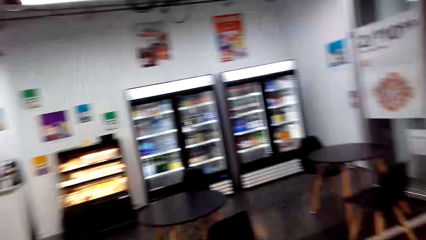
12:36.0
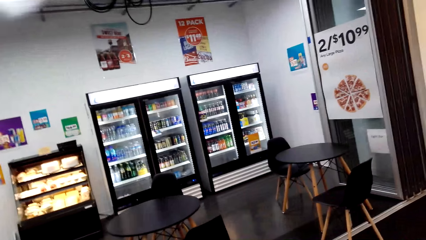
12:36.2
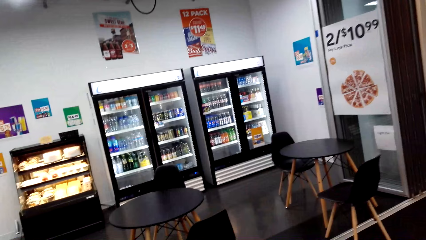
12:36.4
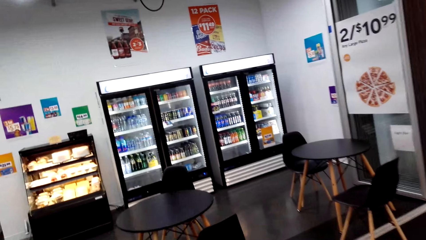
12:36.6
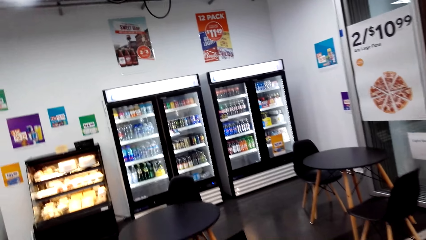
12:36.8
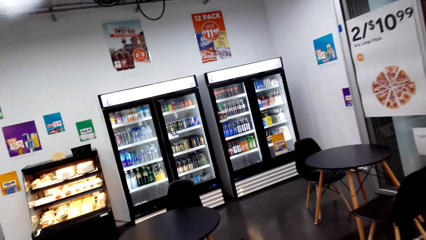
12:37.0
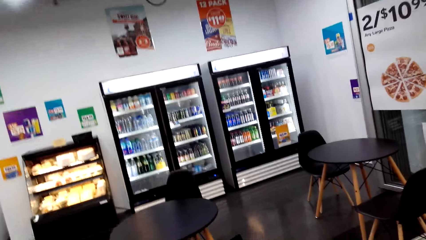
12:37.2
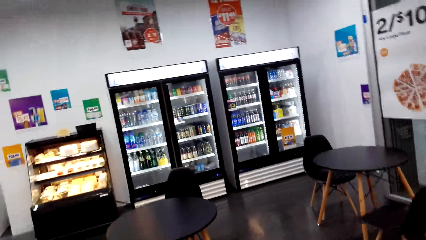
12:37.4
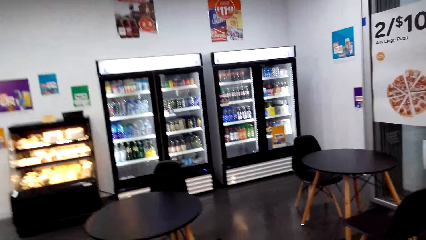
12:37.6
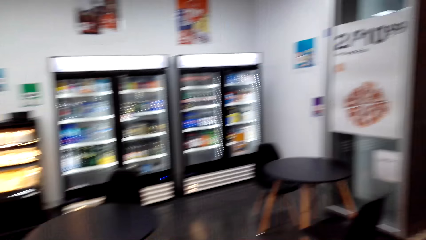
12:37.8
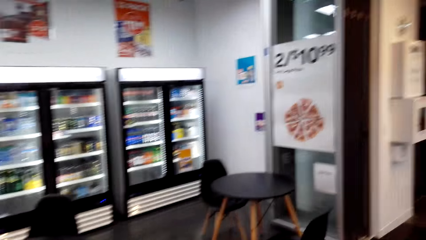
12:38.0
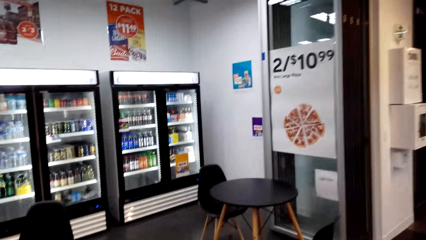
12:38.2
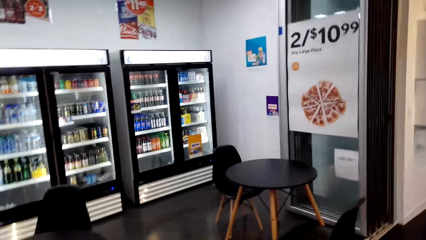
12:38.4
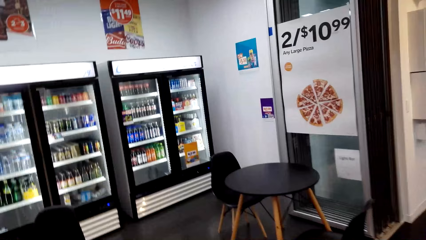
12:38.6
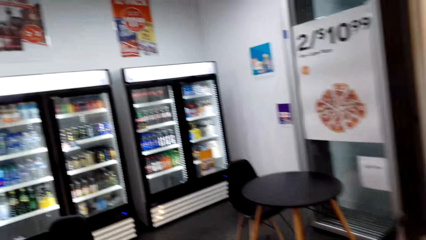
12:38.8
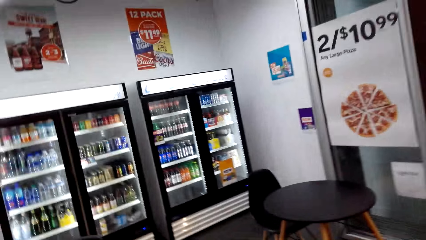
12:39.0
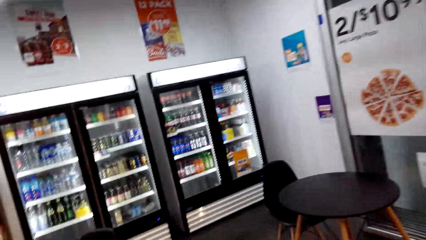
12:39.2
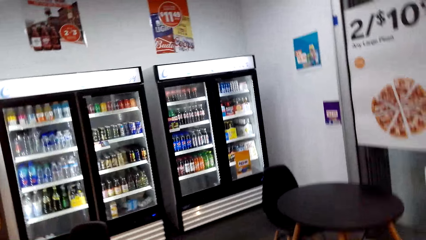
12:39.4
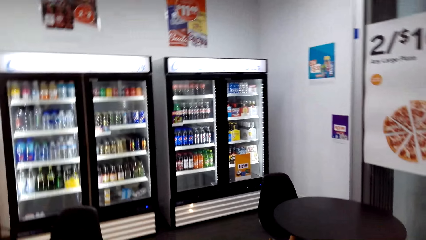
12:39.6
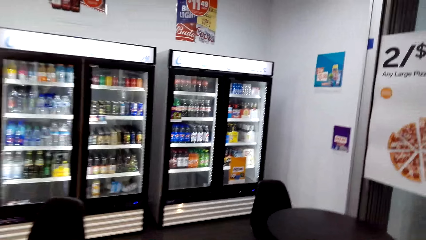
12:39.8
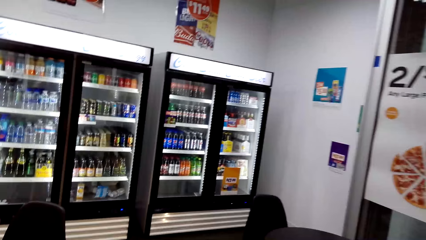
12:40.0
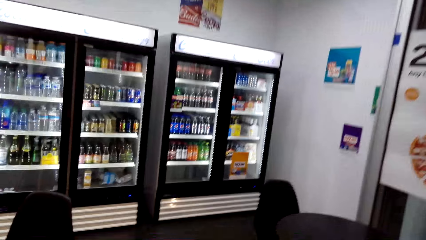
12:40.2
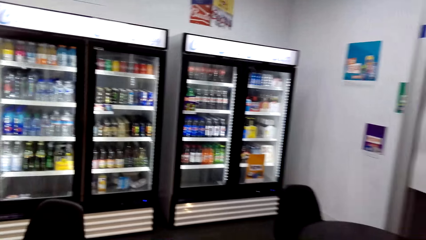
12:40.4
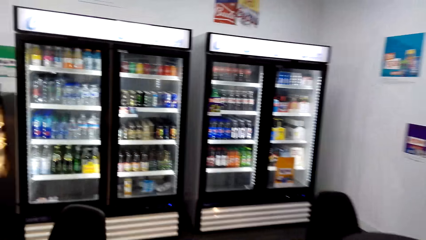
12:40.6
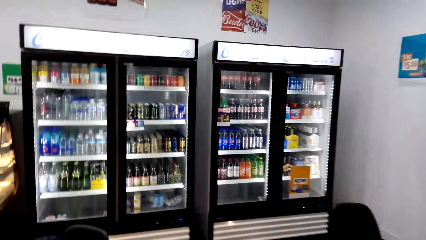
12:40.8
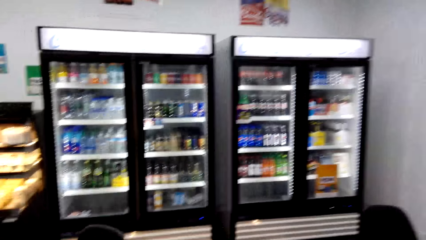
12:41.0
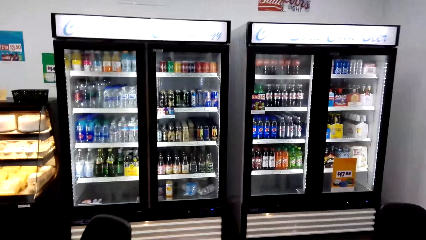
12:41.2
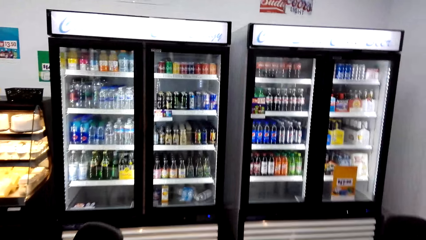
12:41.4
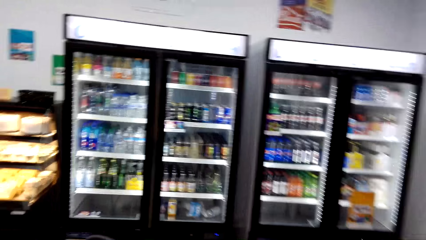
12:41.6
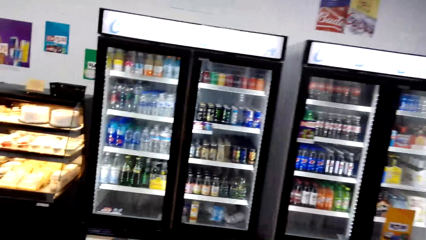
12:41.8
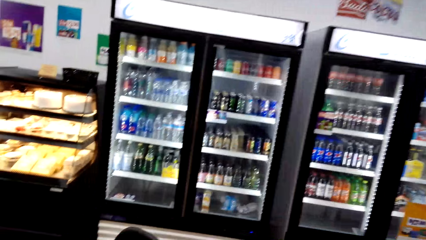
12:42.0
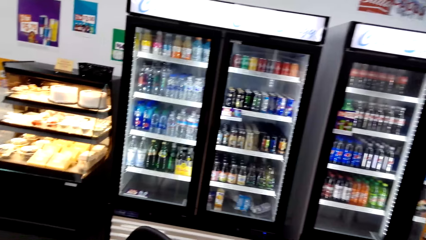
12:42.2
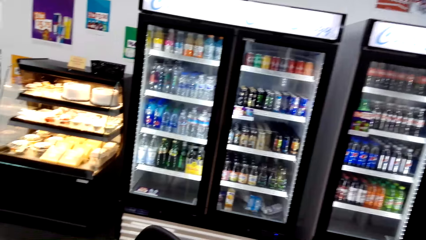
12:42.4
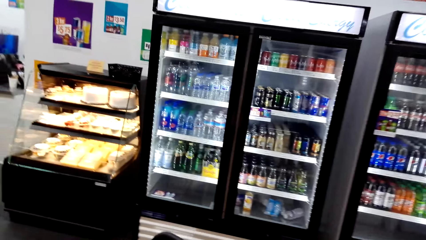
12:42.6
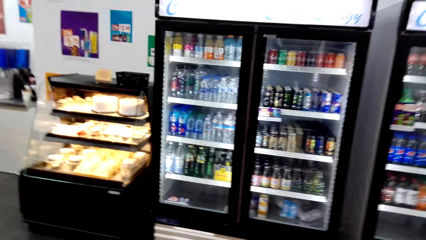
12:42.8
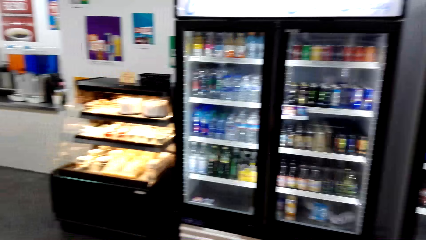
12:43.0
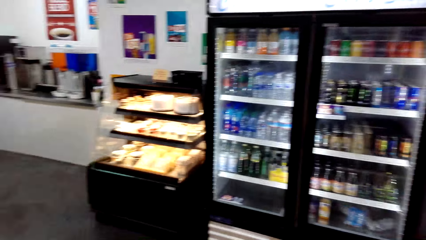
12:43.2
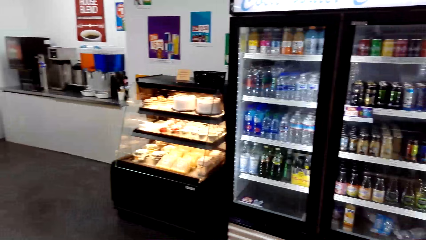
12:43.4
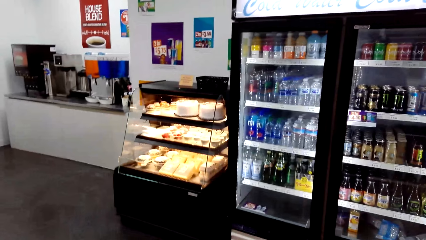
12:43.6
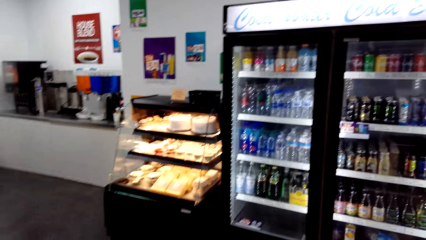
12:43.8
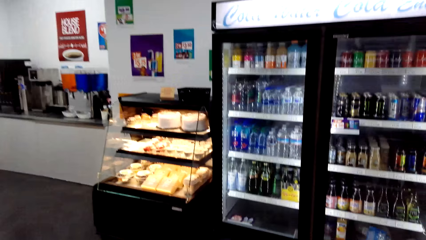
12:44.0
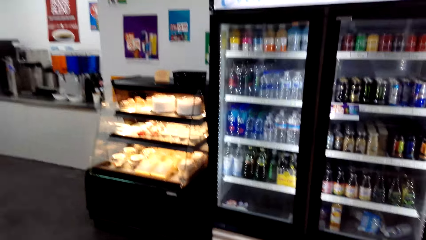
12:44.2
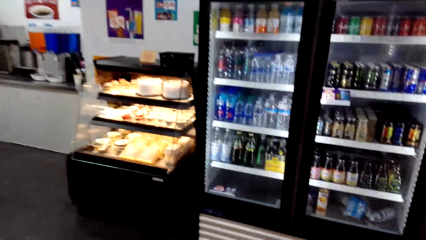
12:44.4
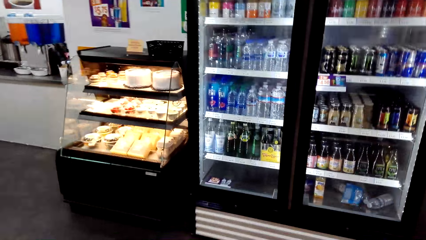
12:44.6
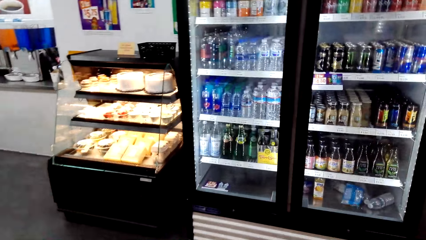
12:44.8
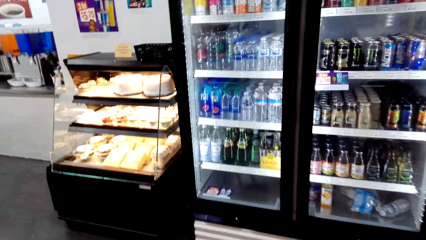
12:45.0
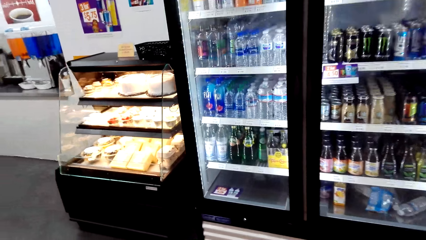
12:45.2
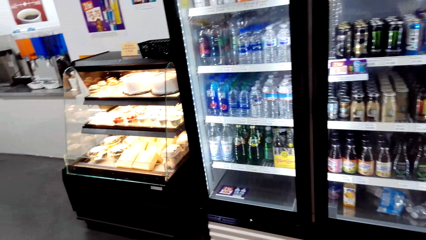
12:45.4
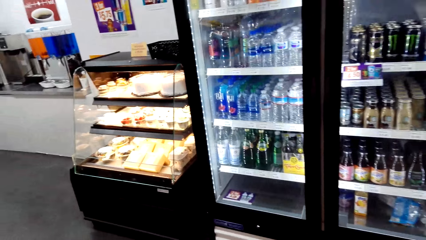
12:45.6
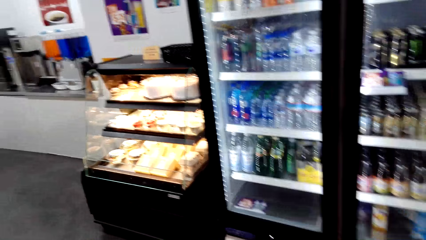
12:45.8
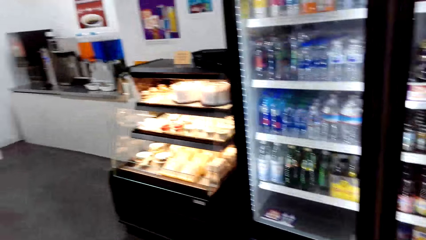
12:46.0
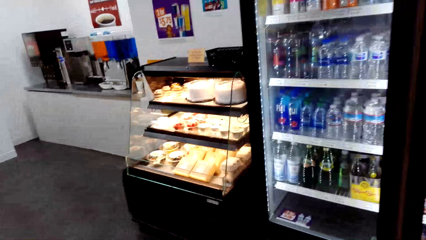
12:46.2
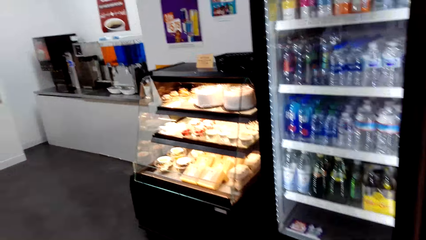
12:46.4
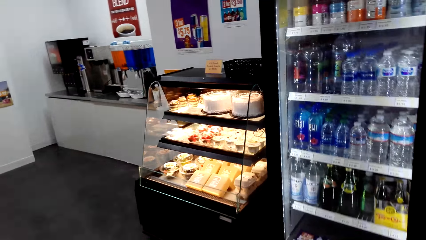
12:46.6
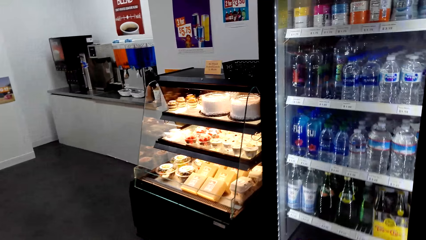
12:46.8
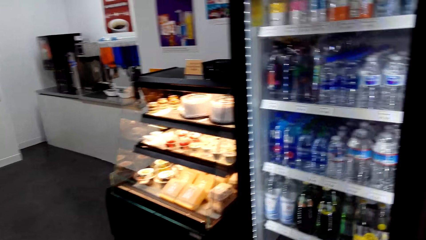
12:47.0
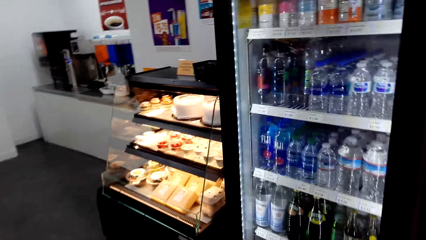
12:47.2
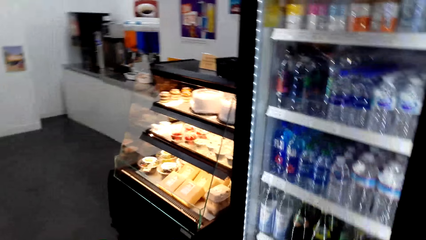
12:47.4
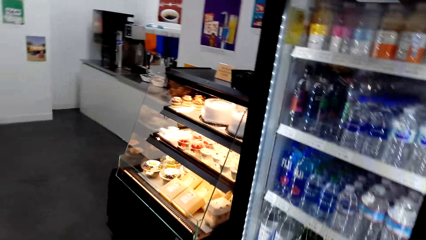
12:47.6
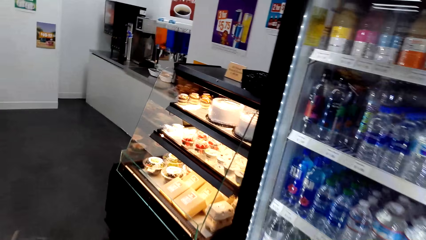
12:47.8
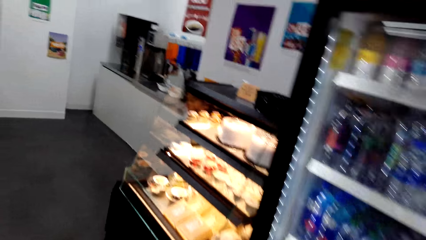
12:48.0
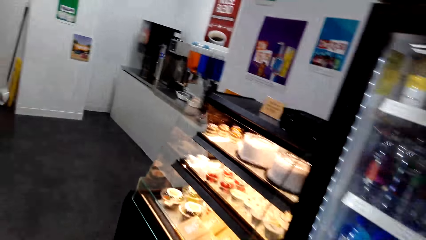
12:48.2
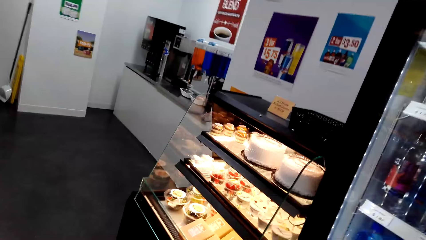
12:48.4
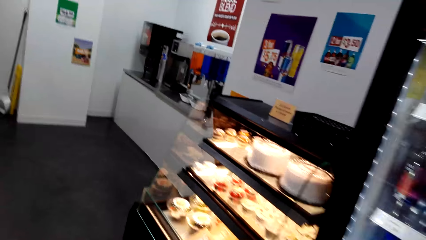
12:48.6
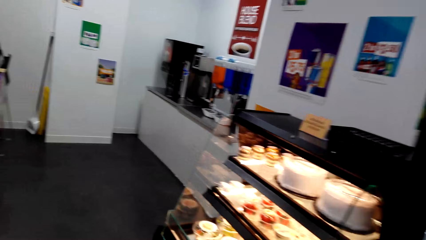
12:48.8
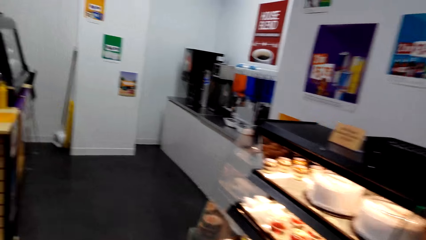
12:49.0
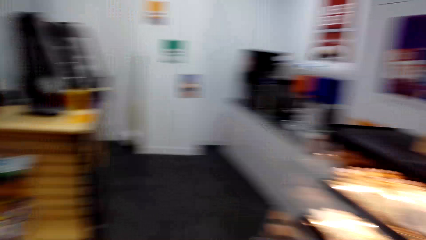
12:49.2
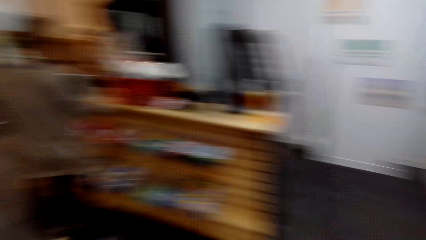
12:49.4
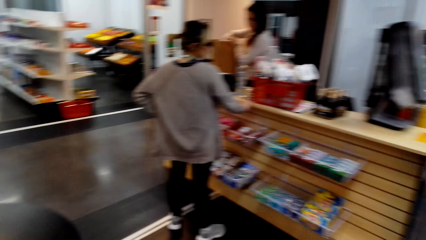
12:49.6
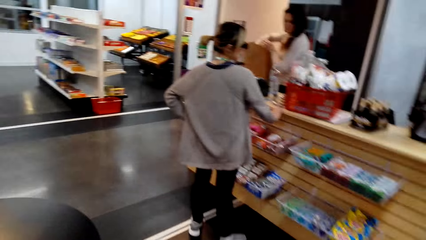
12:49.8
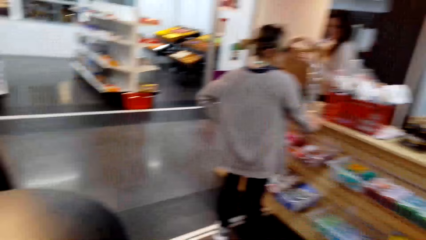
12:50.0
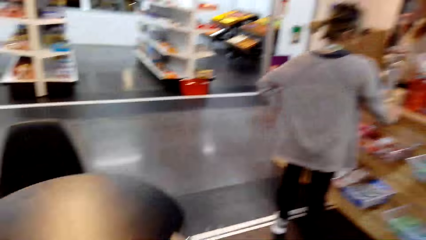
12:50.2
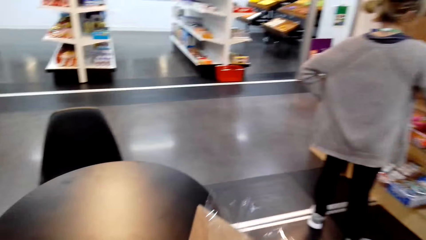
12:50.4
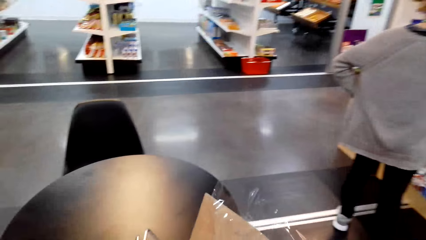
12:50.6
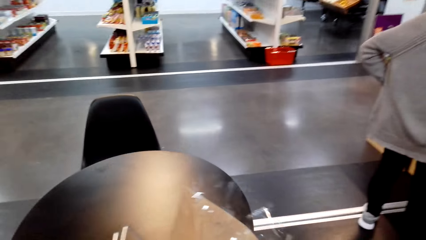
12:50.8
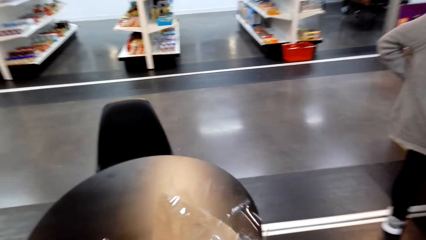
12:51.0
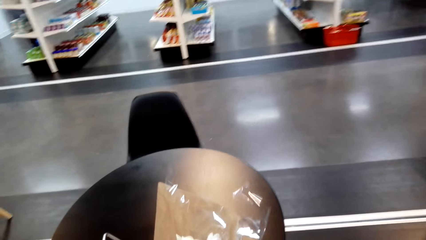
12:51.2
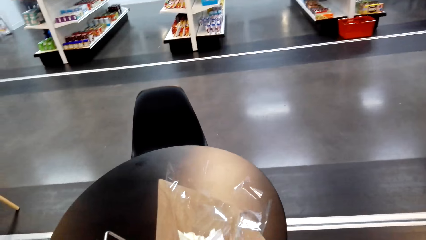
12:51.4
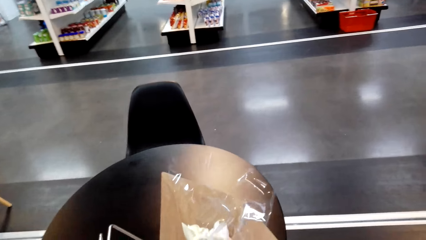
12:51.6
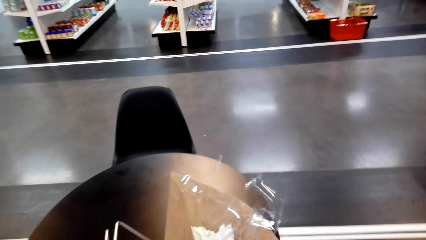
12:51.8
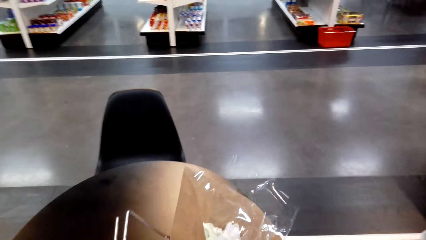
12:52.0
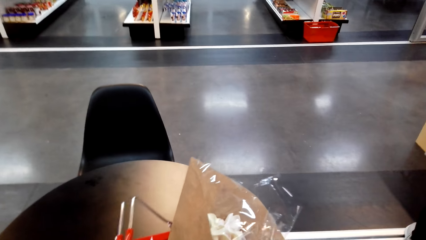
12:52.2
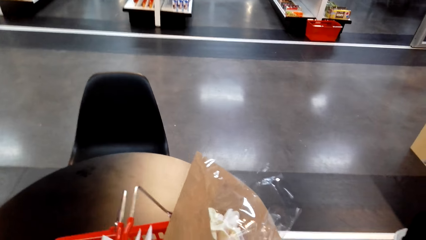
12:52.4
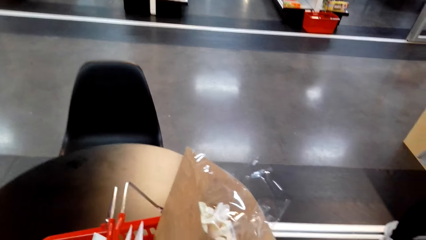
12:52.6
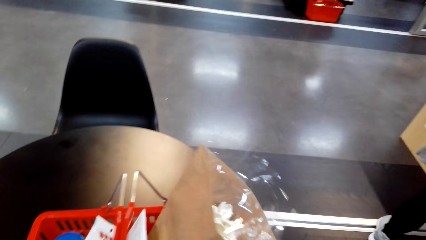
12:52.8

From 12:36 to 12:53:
The camera wearer drops the shopping basket on the table.
